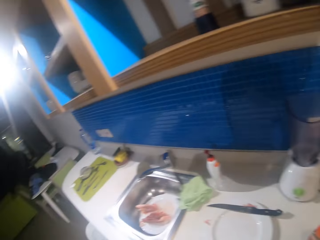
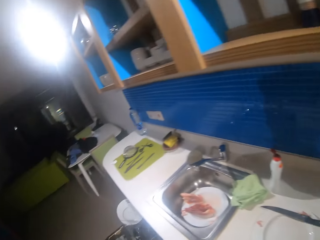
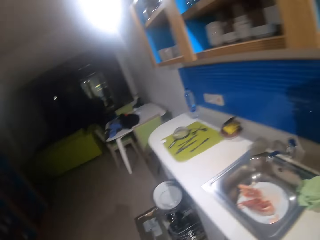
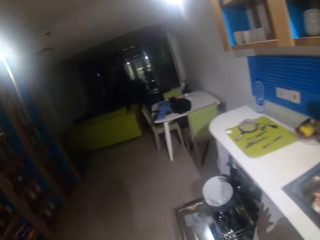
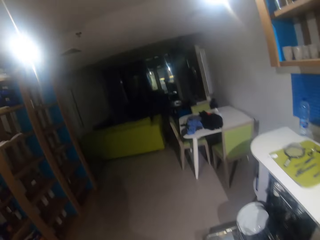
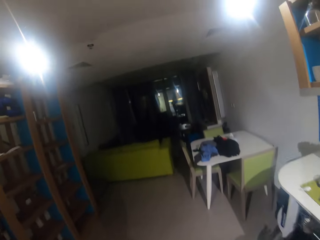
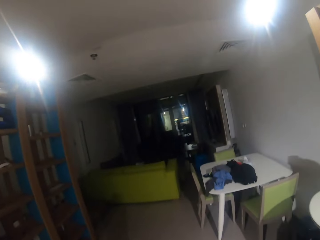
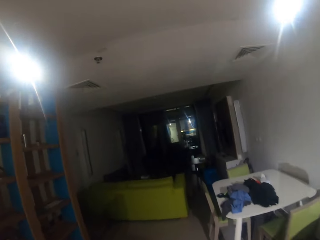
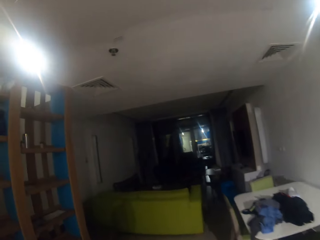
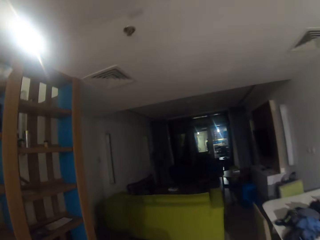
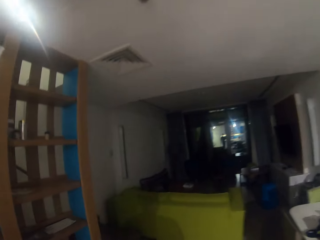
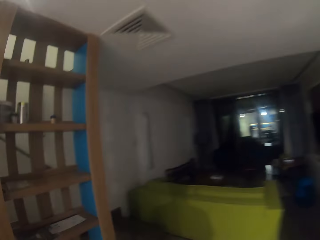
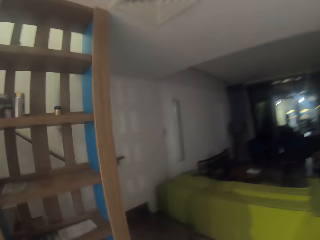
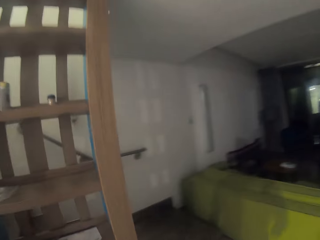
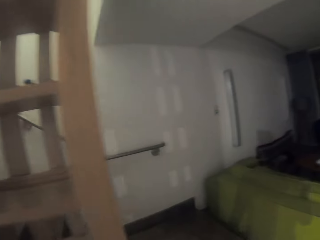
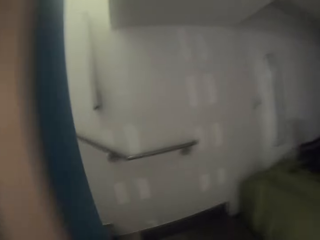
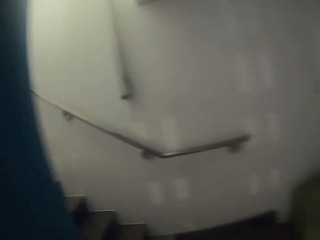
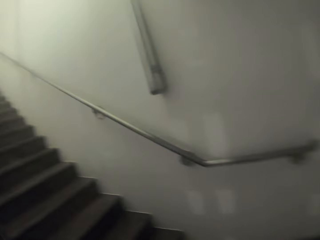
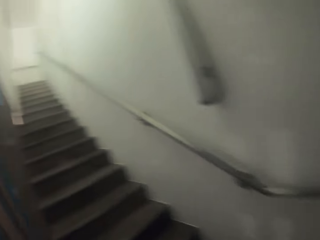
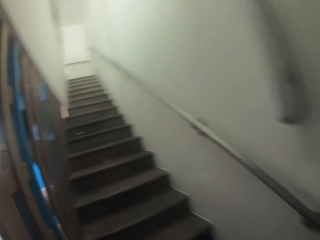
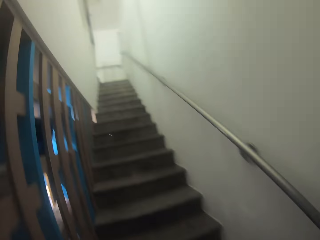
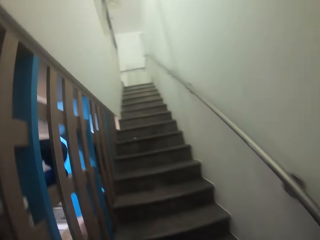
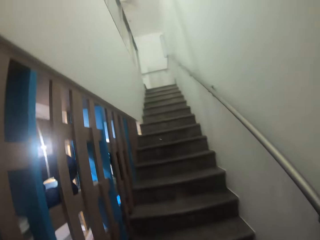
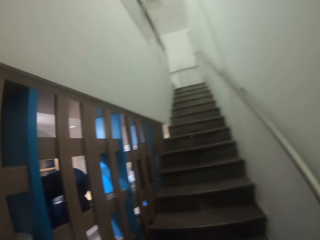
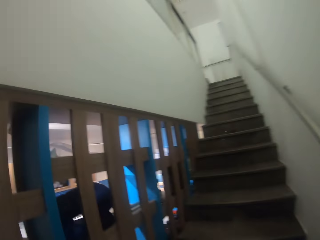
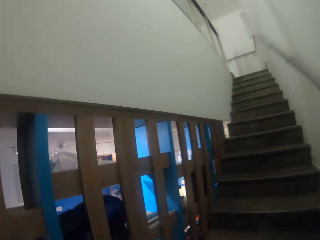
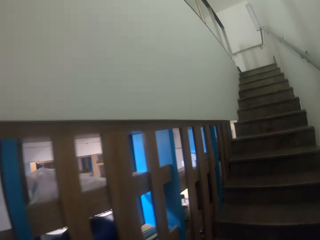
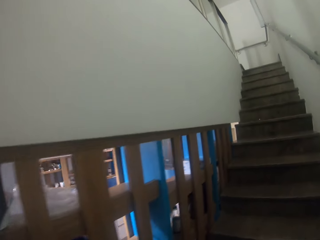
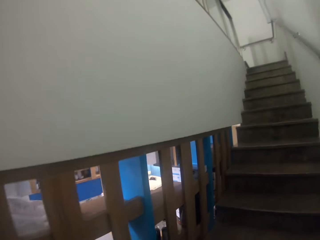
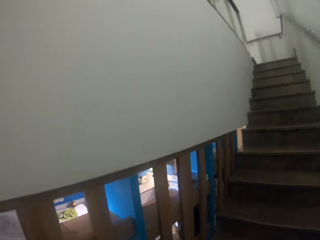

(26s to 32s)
The camera wearer moves a plate on the counter. They walk around a kitchen and walk up the stairs.

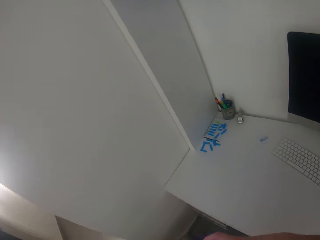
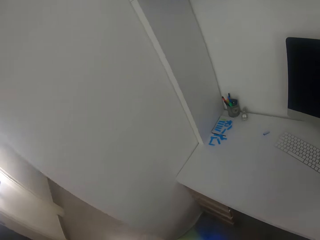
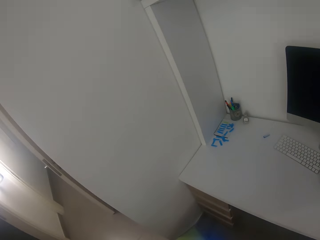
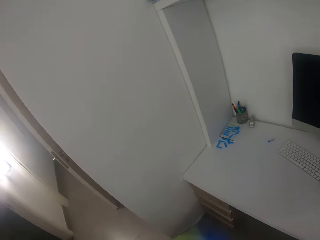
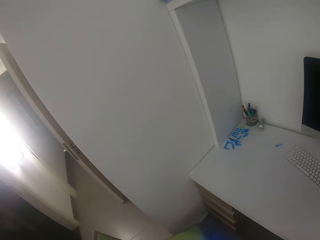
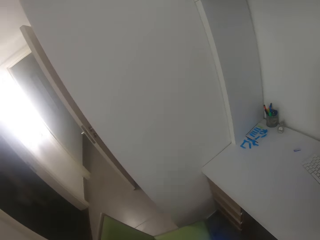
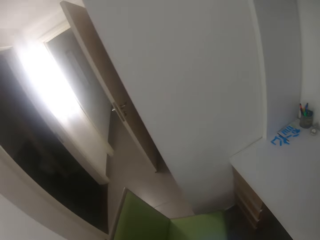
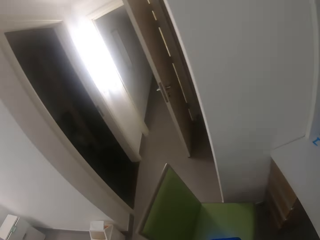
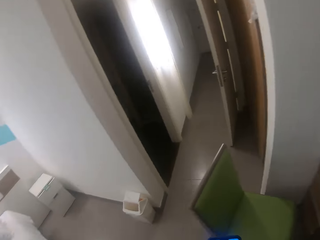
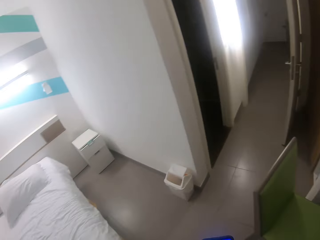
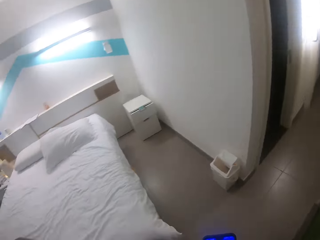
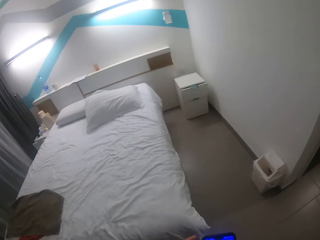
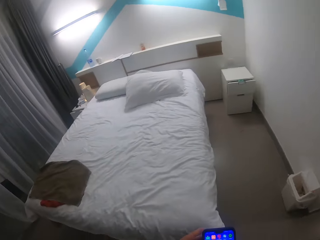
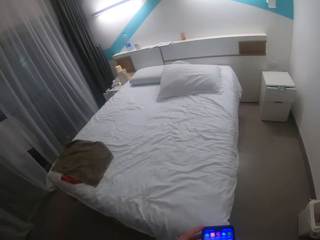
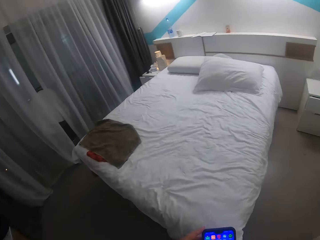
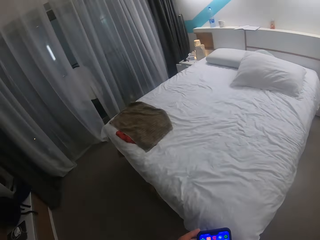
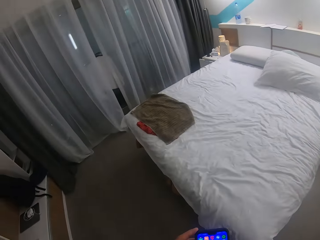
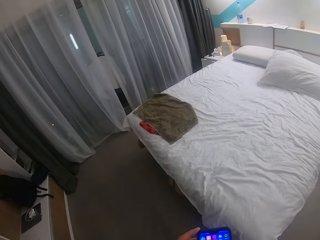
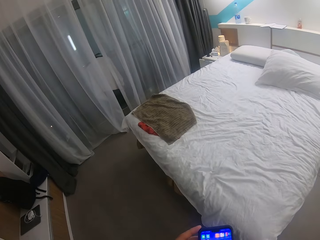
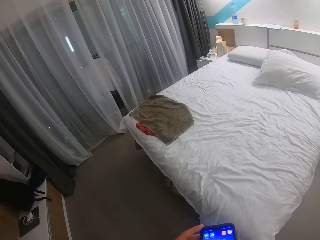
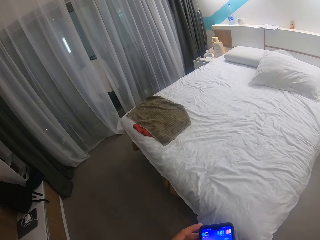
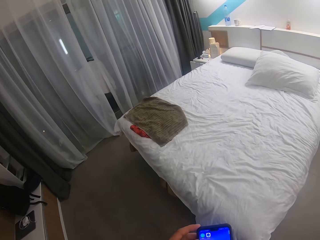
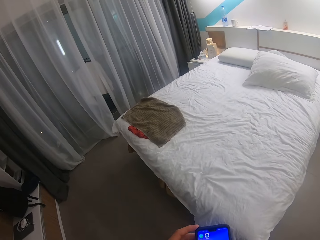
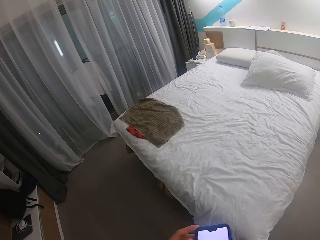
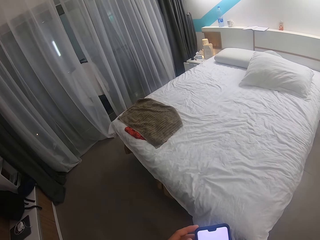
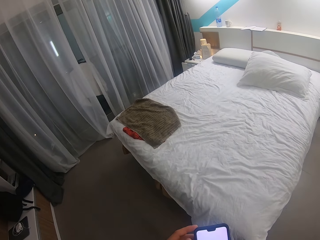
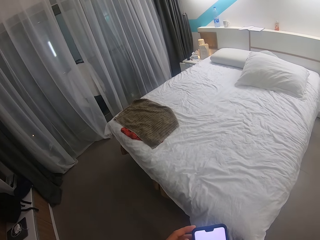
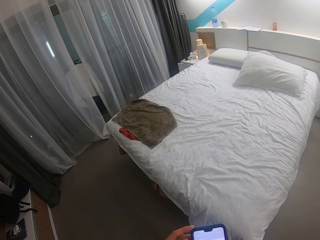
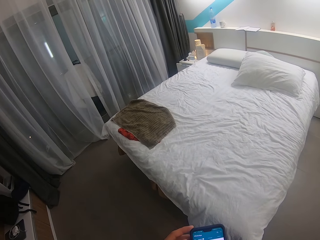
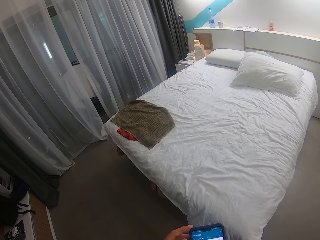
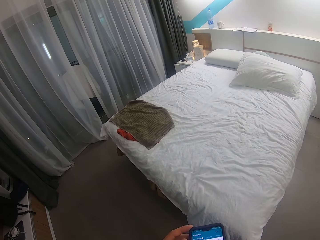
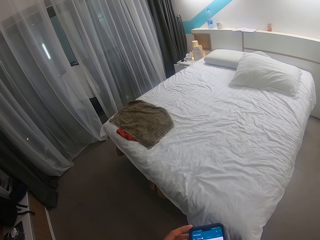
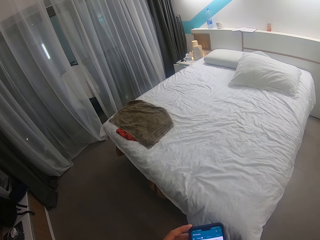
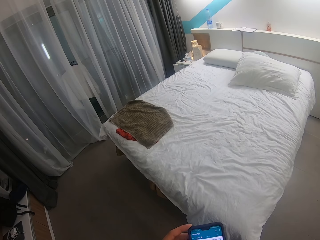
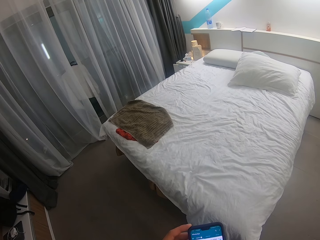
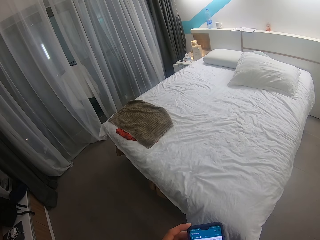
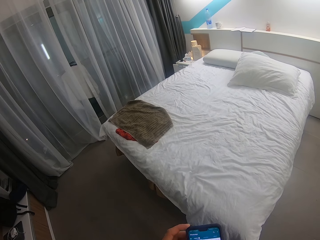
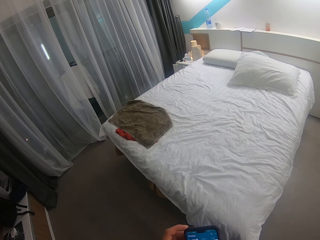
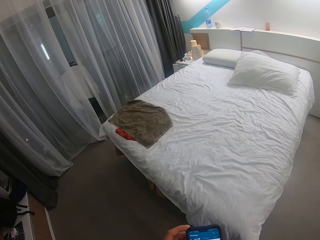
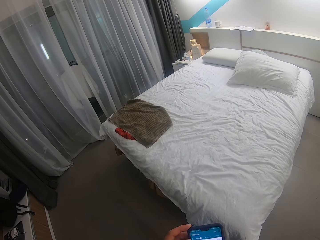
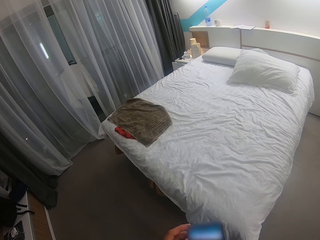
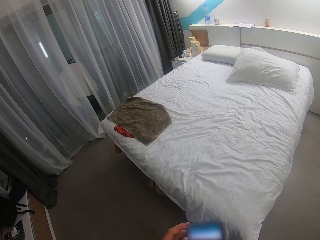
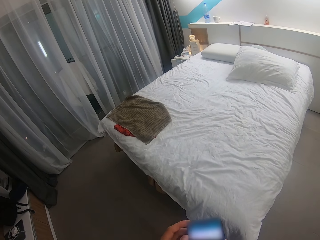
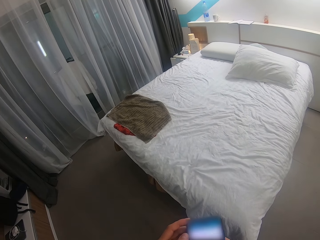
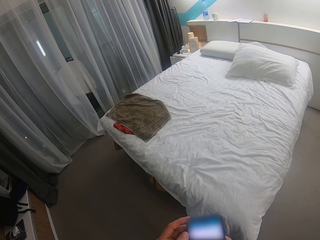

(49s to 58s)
The camera wearer picks up a mobile phone from the table. They look around a room, operate the mobile phone and tap the phone.

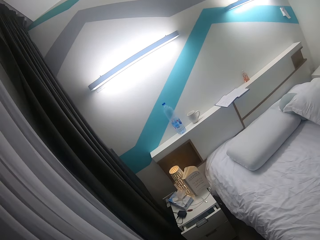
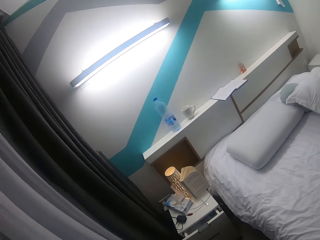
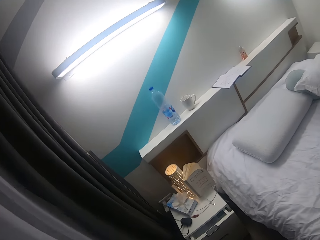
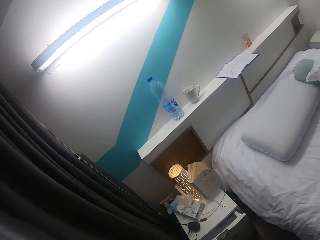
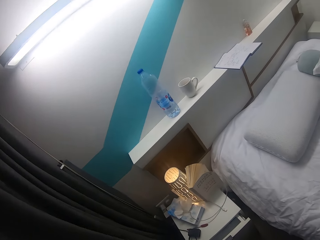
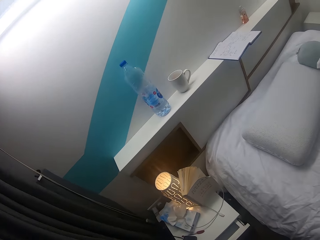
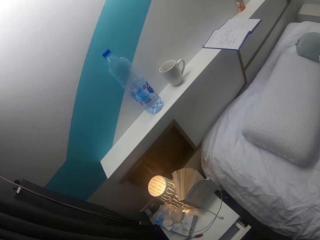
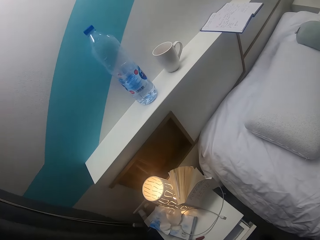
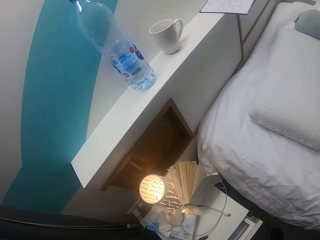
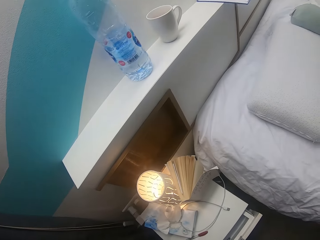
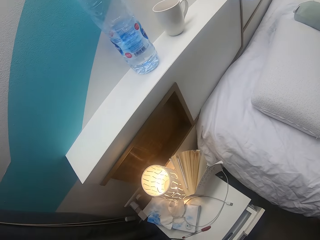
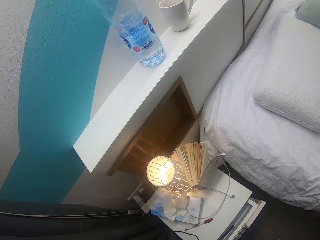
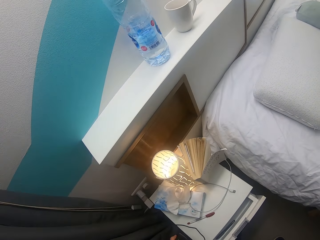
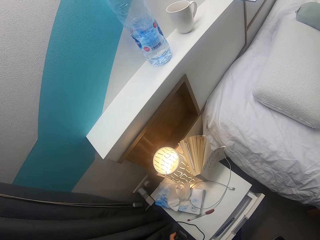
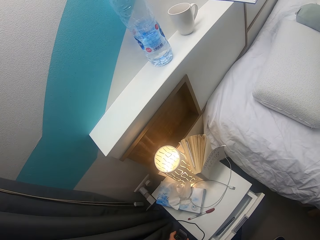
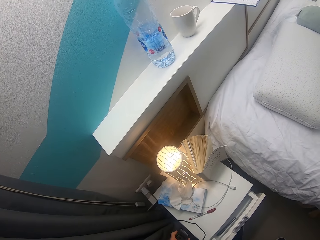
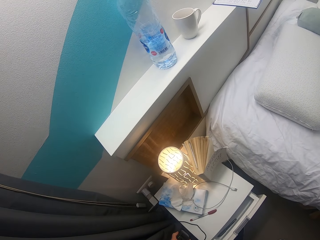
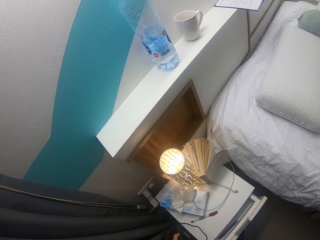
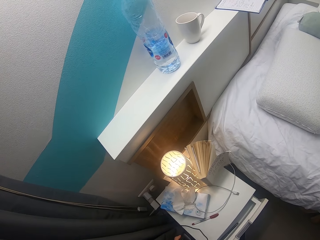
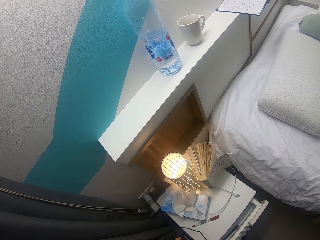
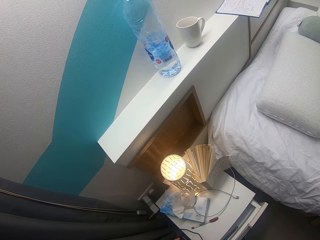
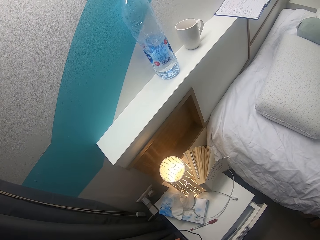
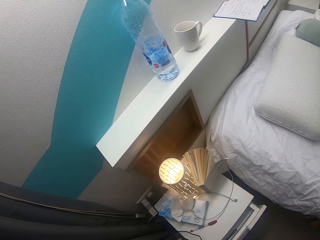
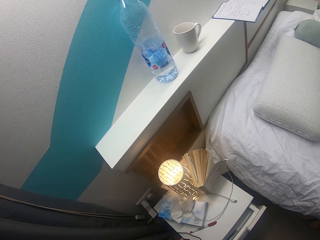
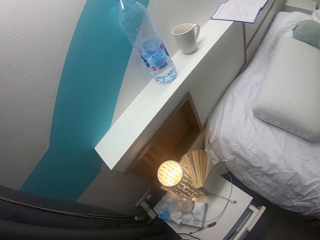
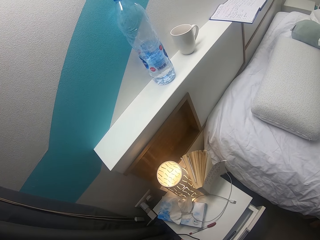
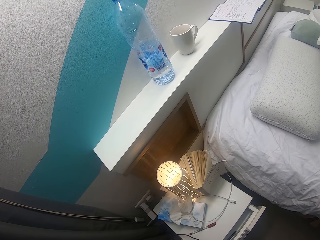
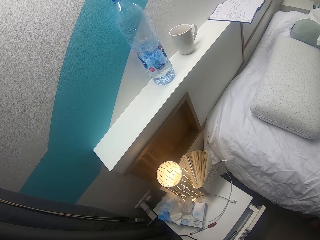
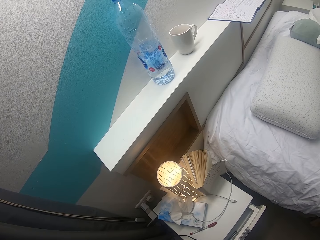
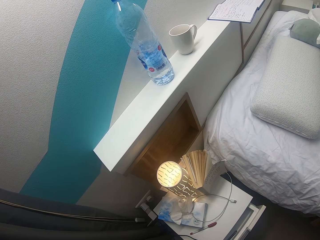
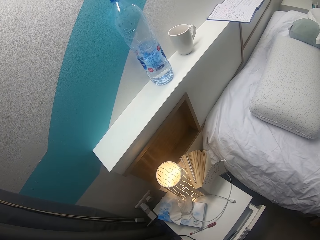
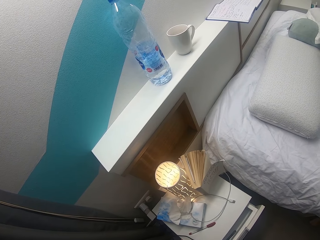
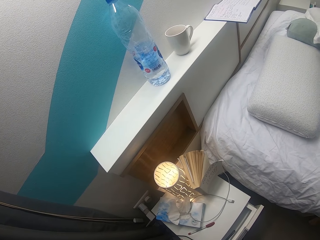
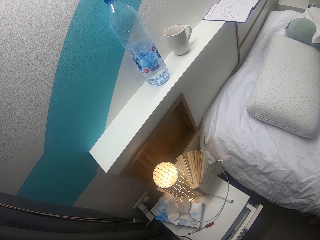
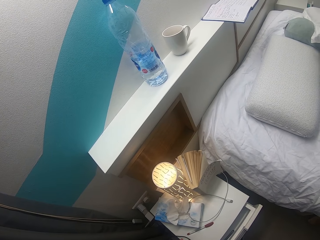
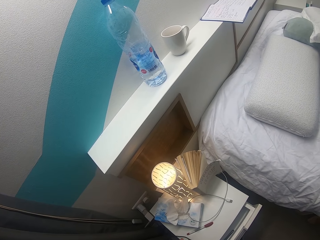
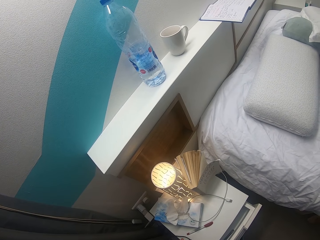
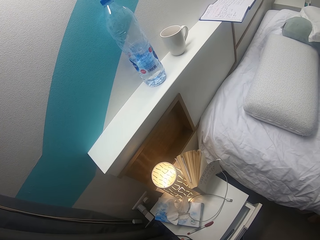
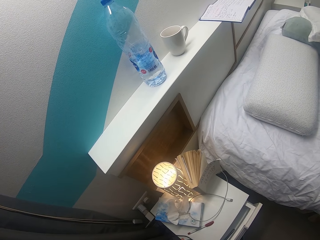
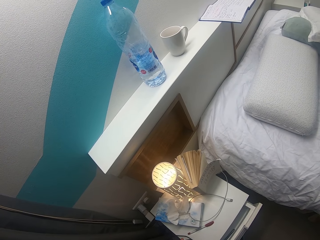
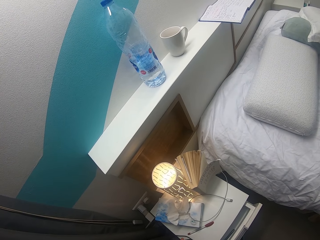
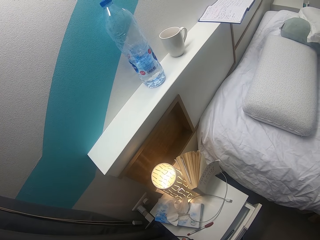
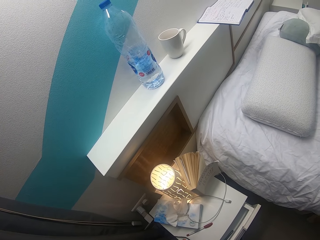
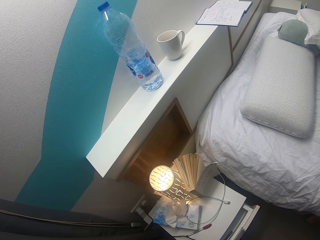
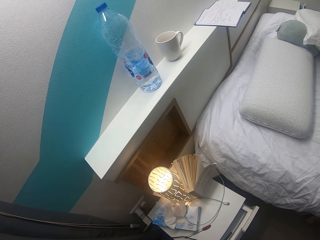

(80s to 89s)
The camera wearer picks up a charger on a drawer. They look around a room.
